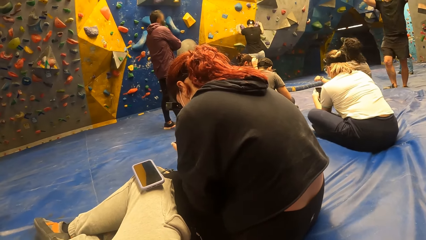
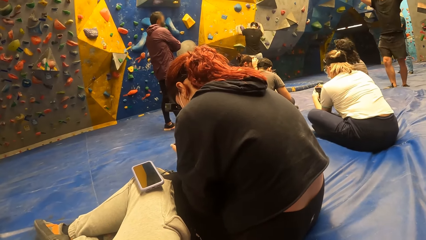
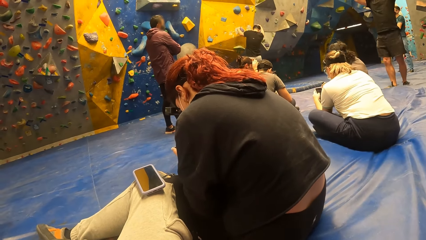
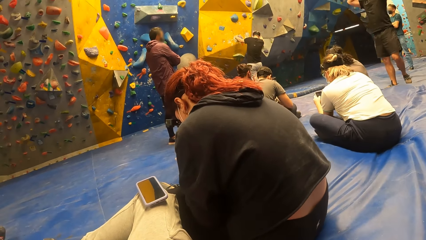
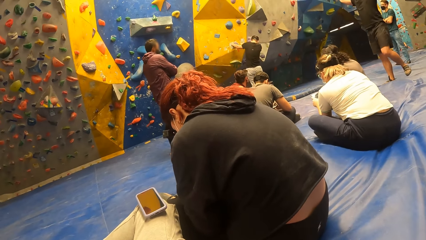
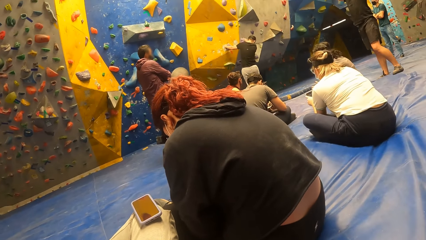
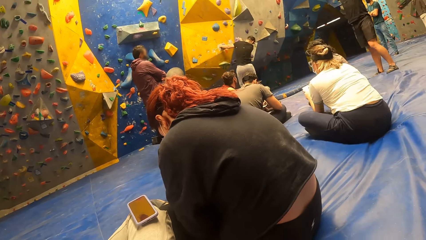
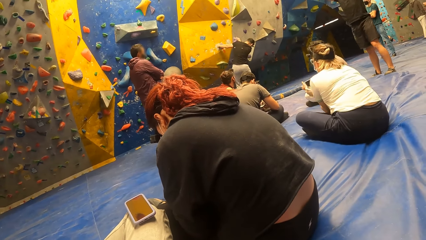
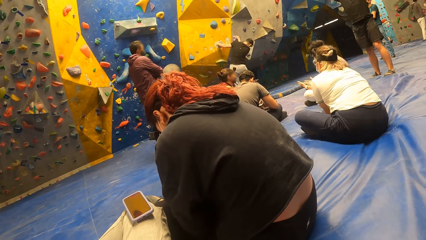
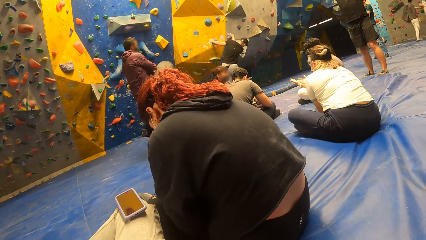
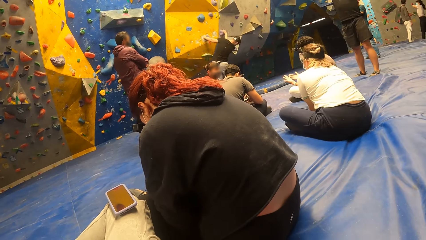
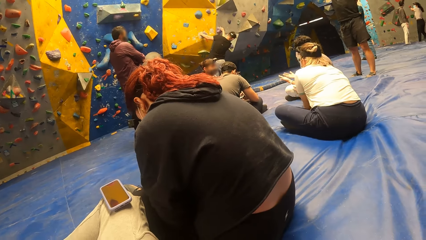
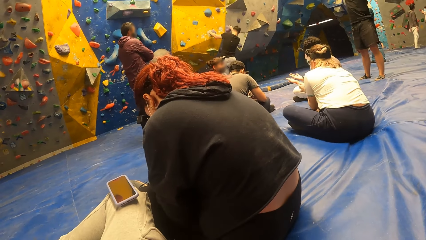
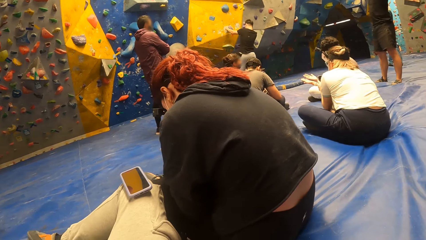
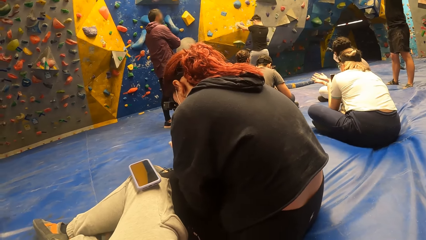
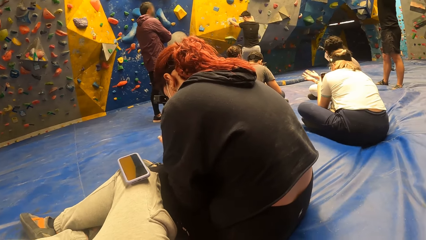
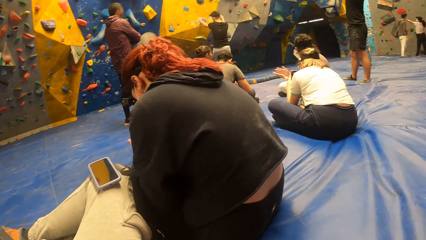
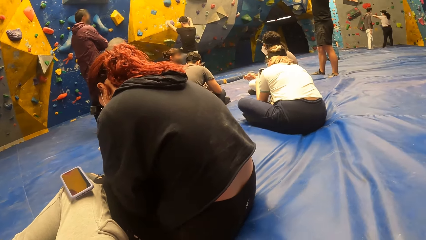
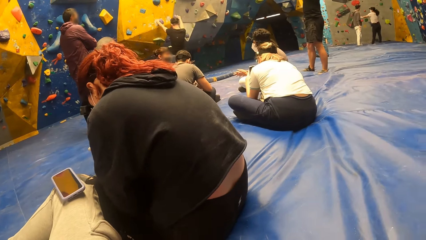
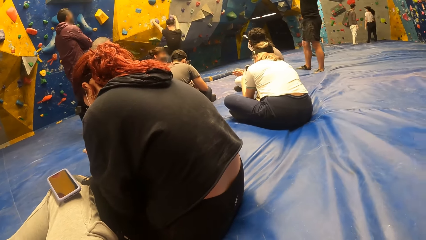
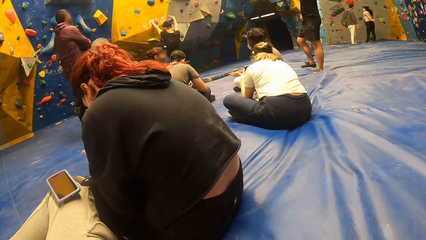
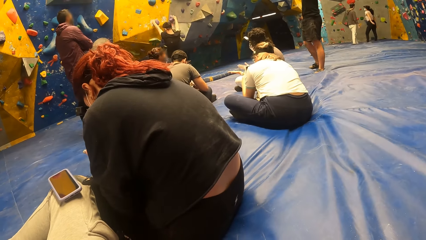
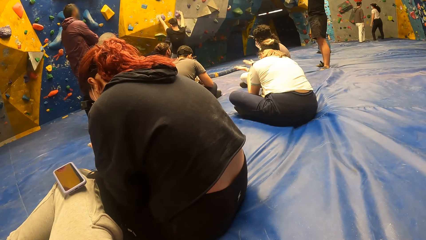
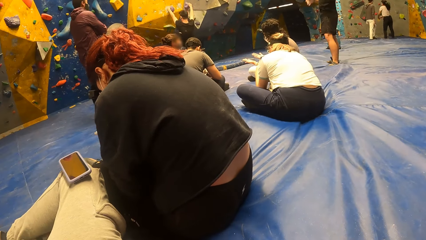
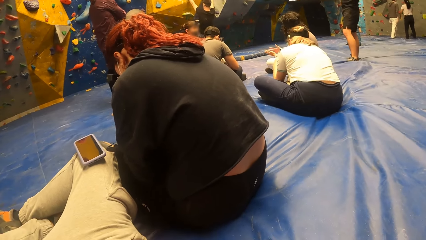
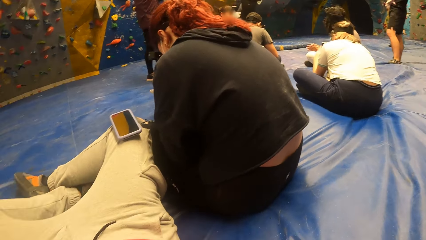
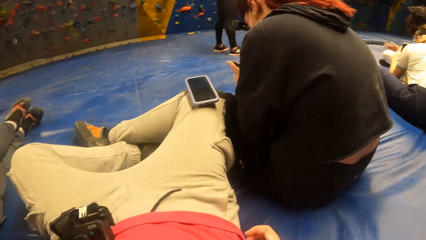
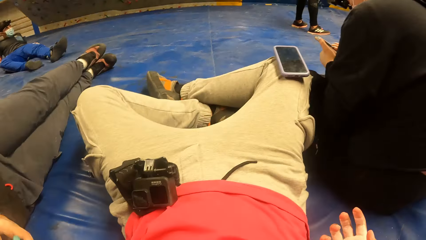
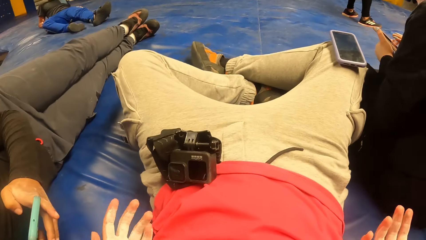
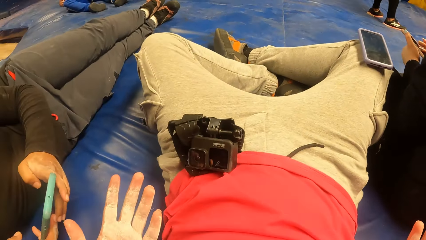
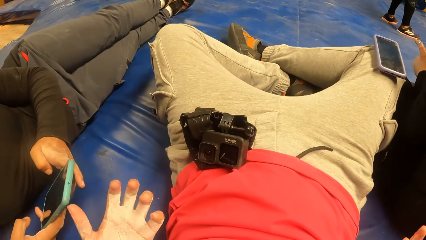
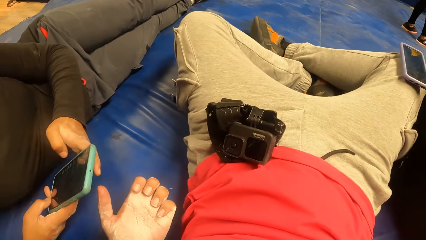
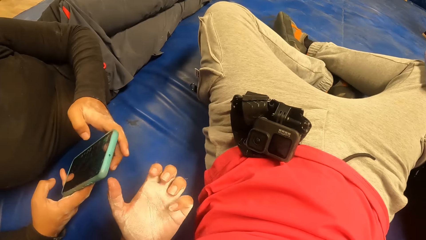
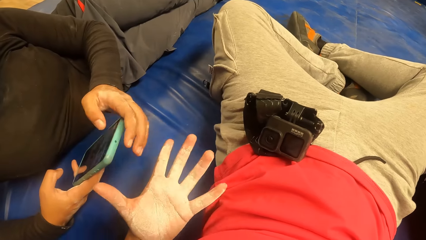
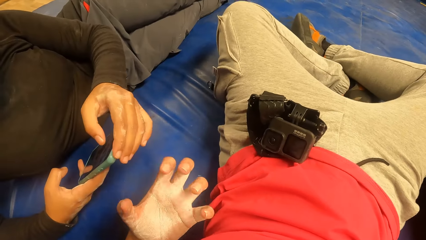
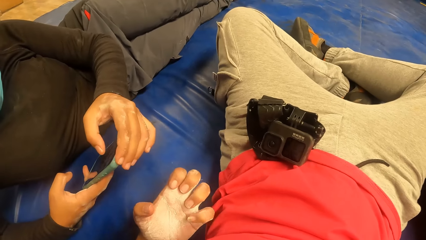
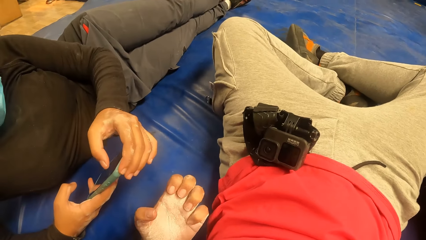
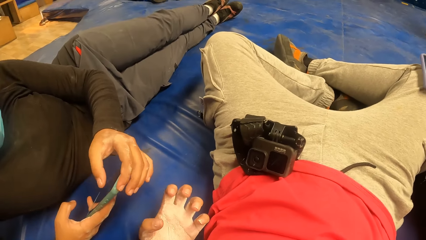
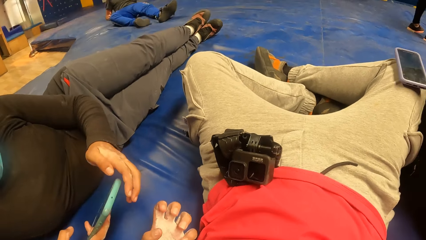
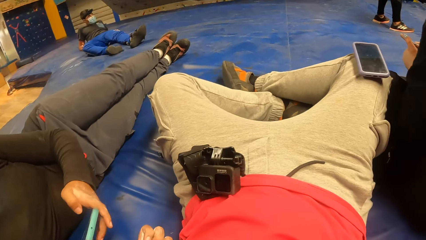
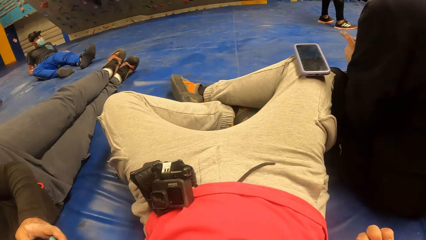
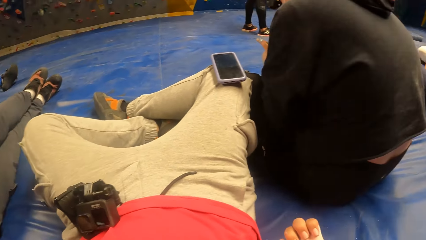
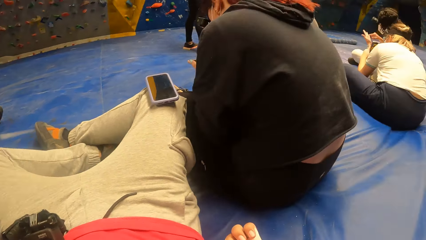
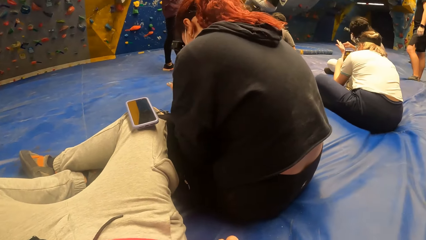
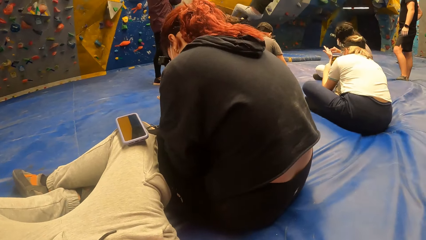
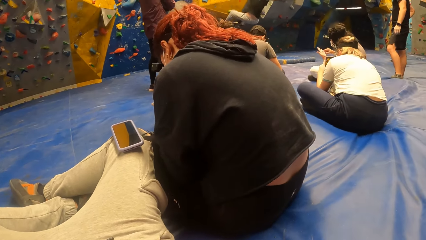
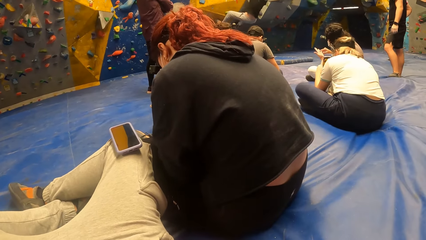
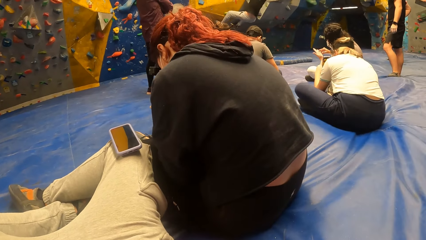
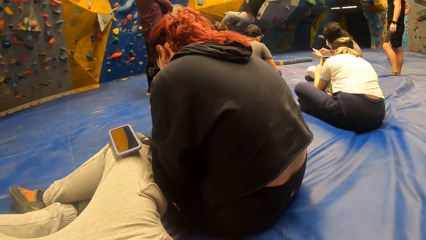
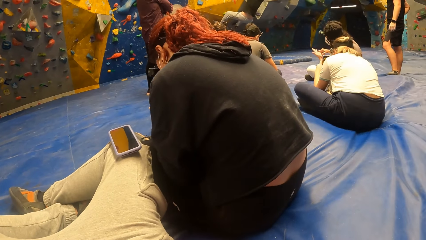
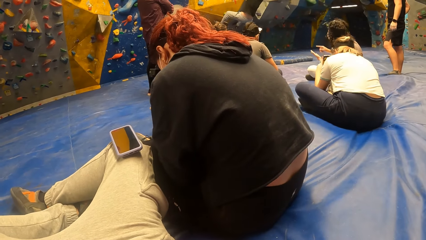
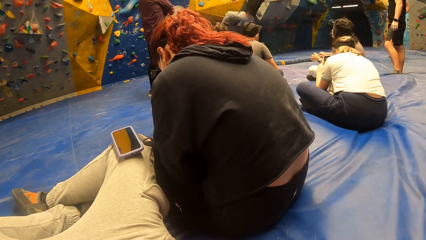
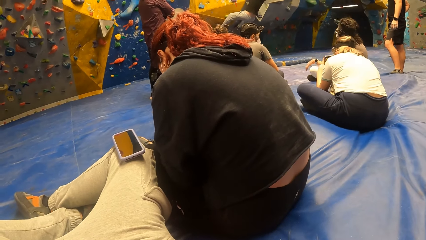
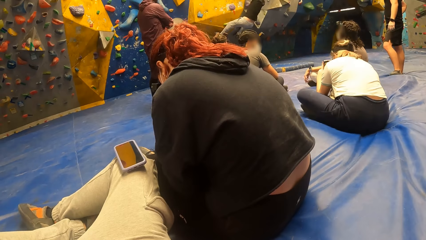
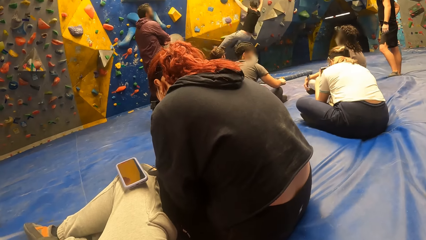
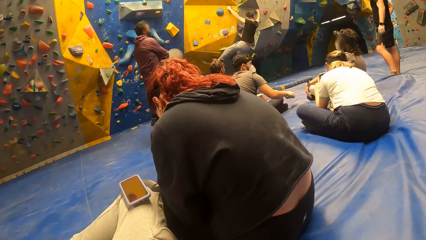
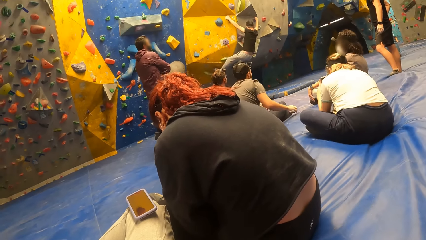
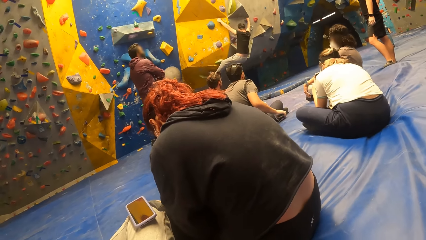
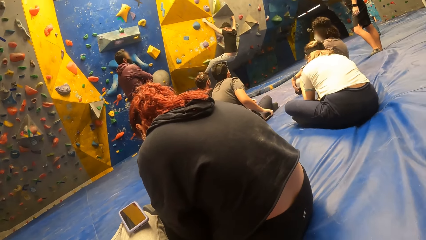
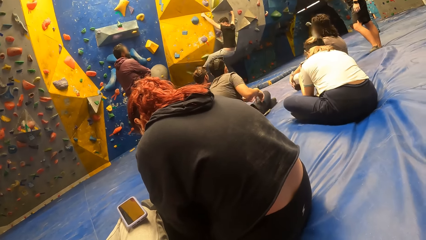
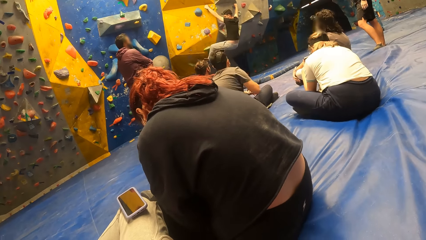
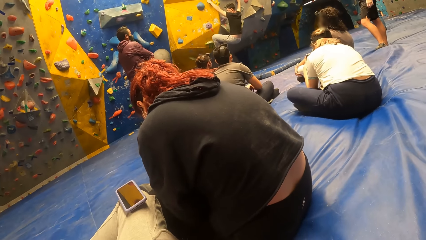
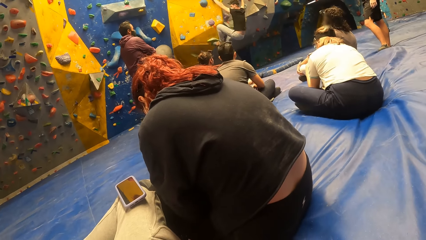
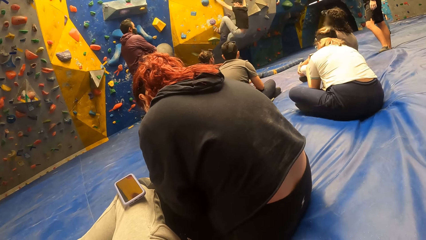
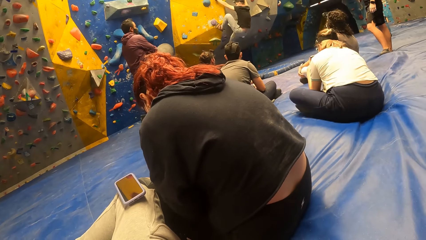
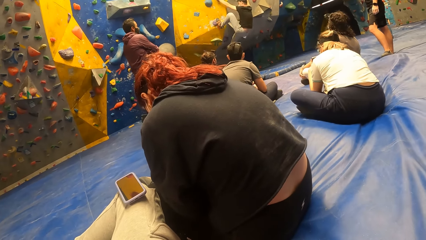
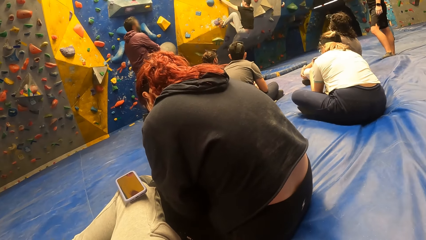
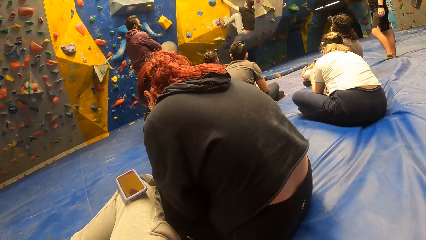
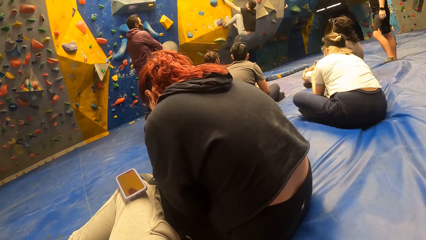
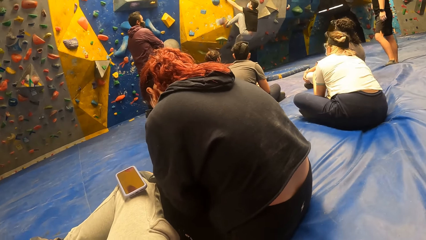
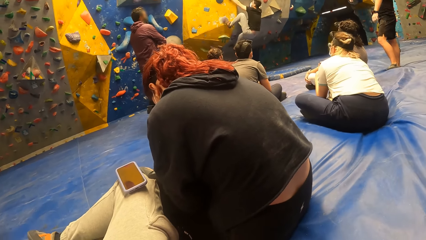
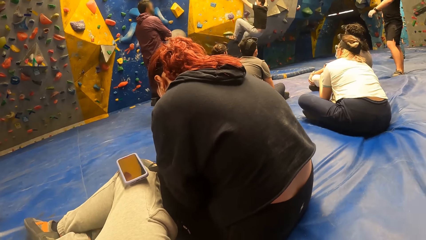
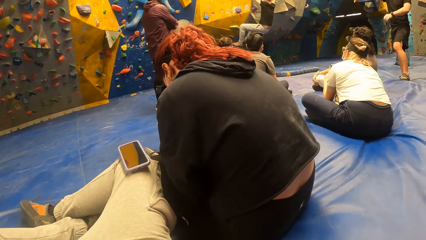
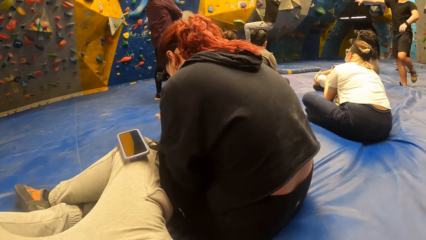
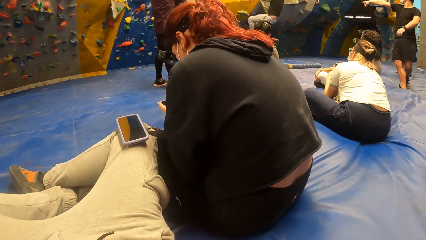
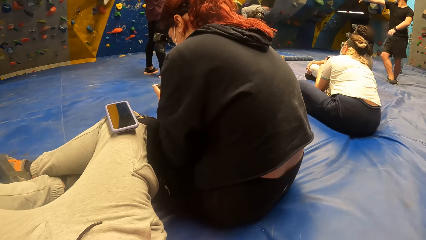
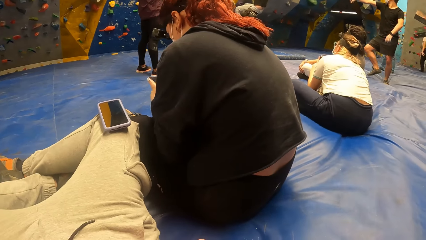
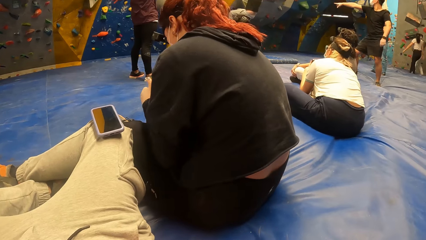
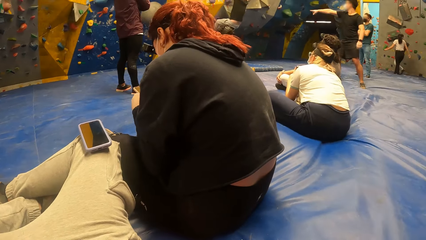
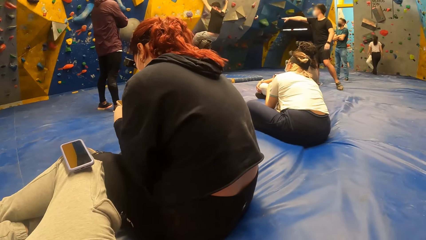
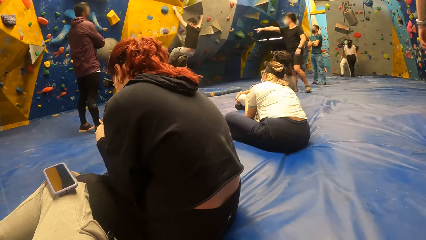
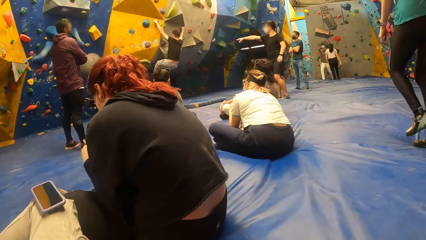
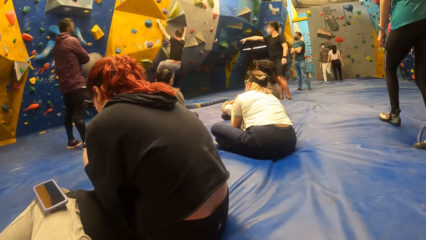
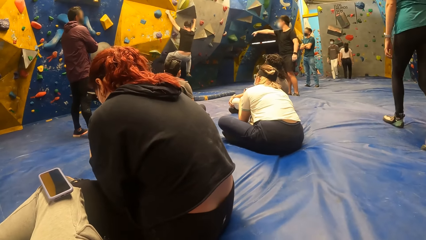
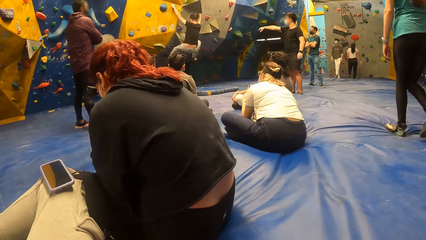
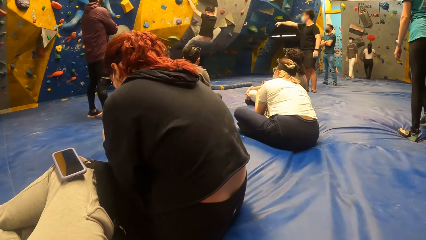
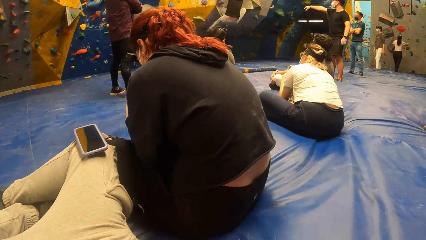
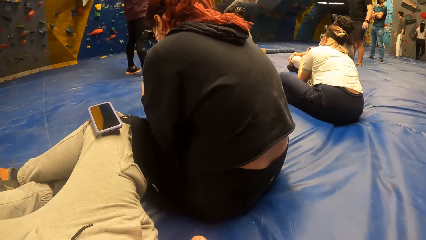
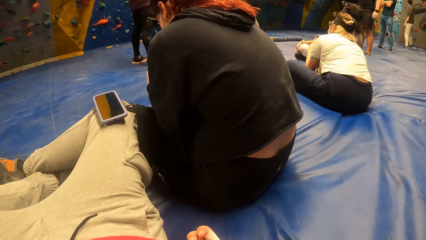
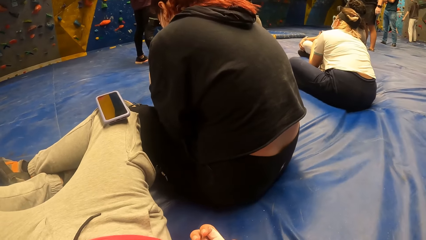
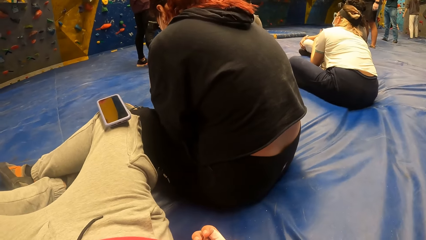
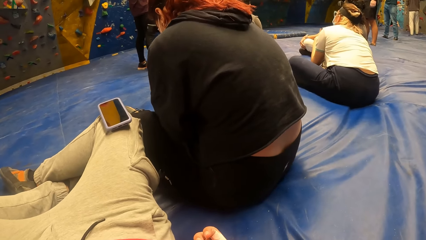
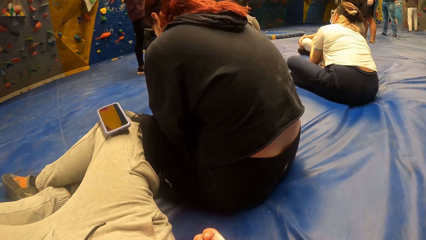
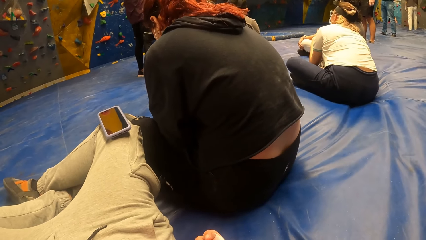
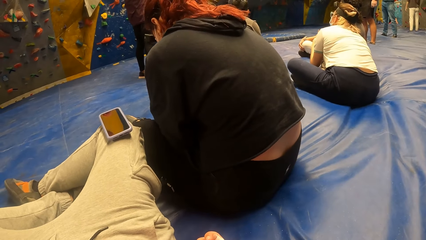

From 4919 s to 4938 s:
The woman operates the phone with both hands.
